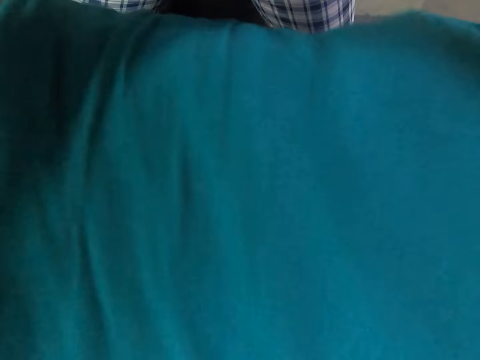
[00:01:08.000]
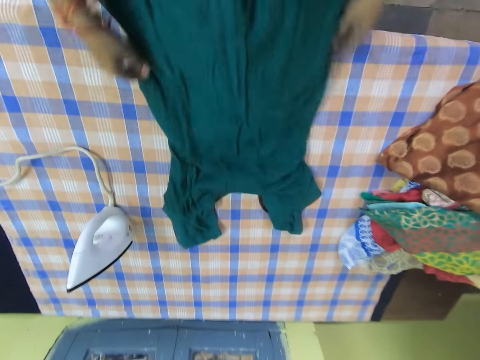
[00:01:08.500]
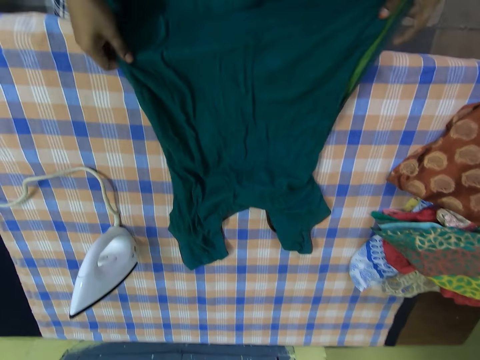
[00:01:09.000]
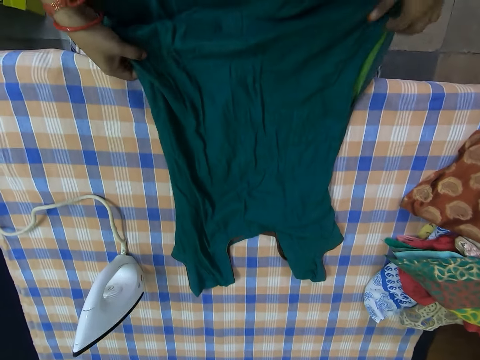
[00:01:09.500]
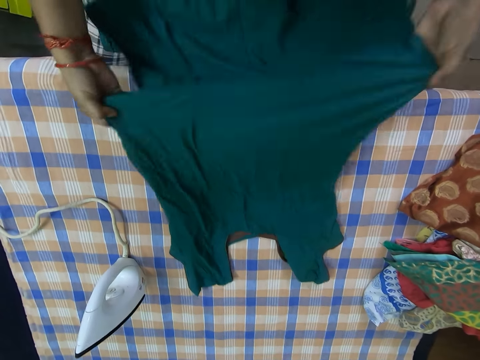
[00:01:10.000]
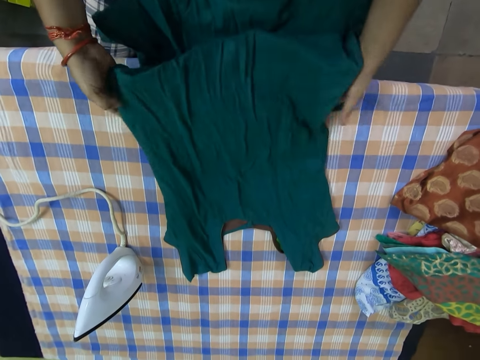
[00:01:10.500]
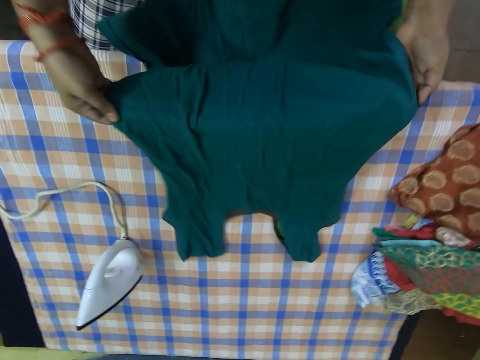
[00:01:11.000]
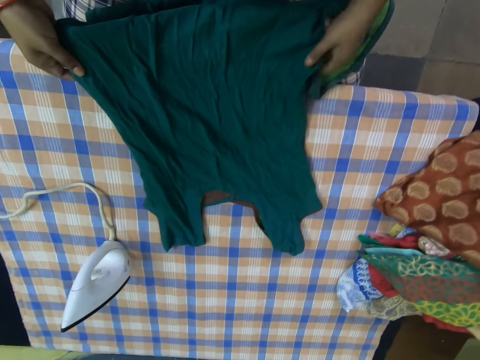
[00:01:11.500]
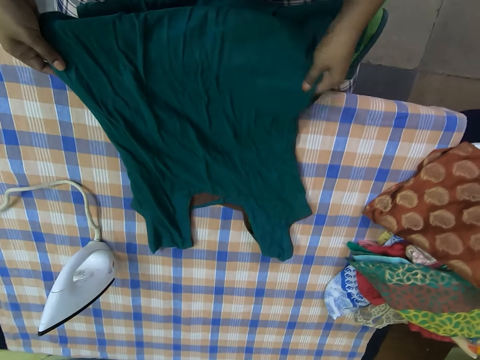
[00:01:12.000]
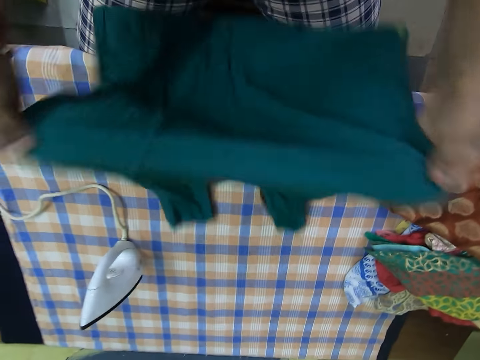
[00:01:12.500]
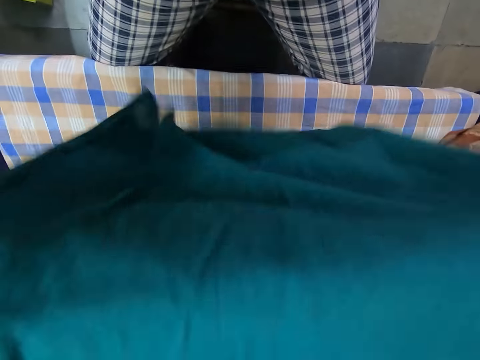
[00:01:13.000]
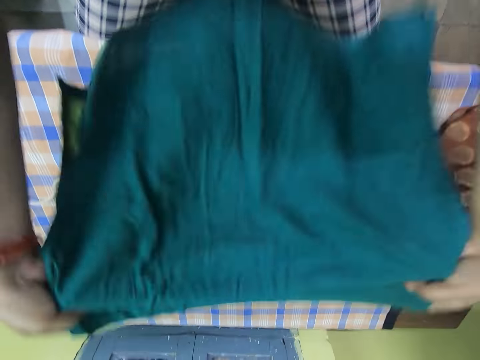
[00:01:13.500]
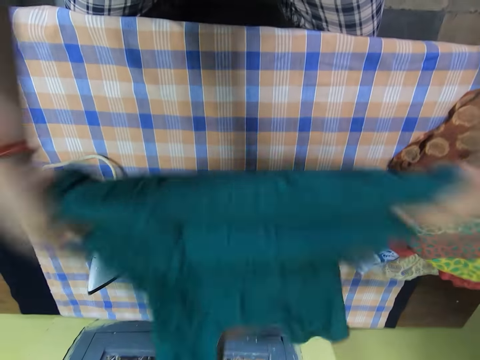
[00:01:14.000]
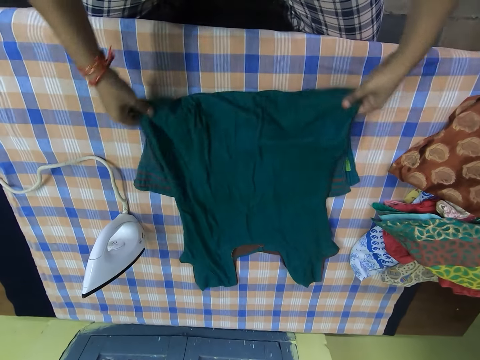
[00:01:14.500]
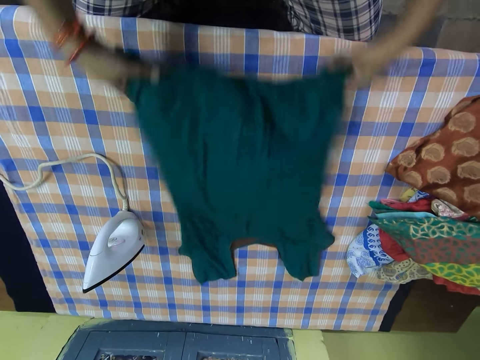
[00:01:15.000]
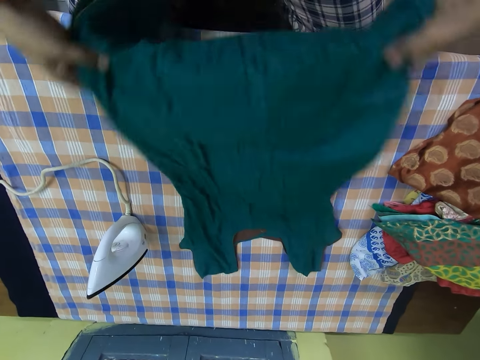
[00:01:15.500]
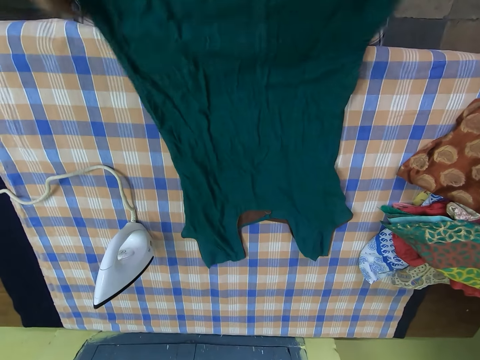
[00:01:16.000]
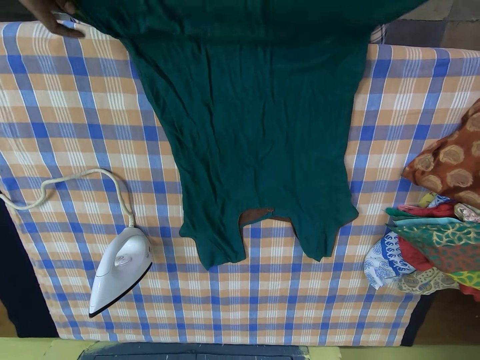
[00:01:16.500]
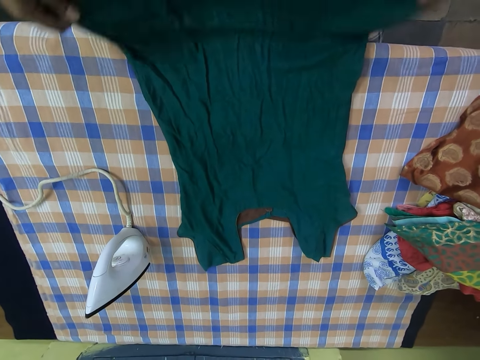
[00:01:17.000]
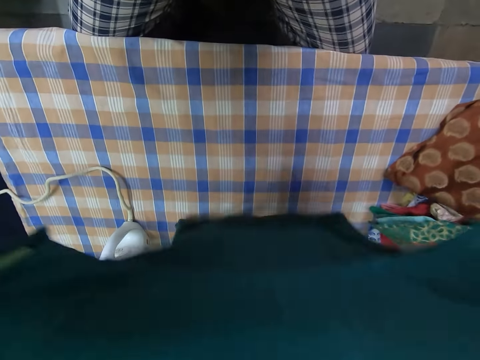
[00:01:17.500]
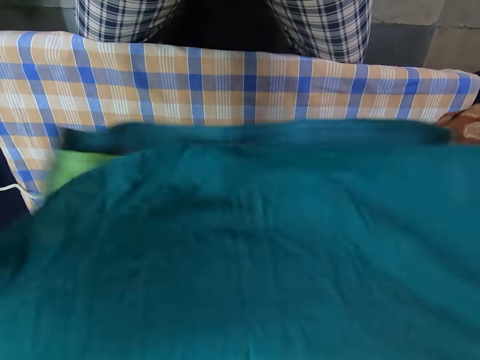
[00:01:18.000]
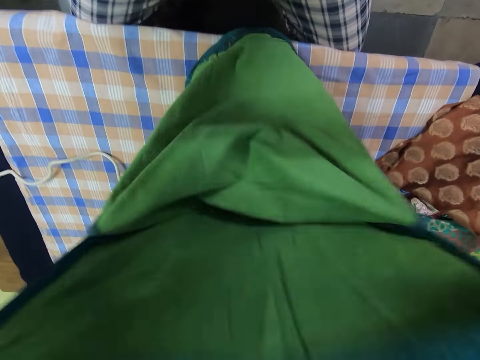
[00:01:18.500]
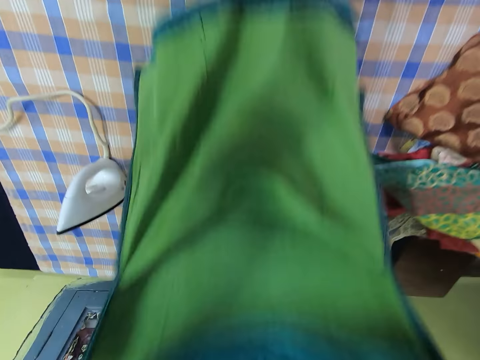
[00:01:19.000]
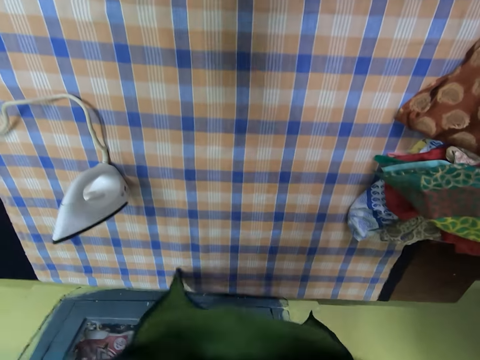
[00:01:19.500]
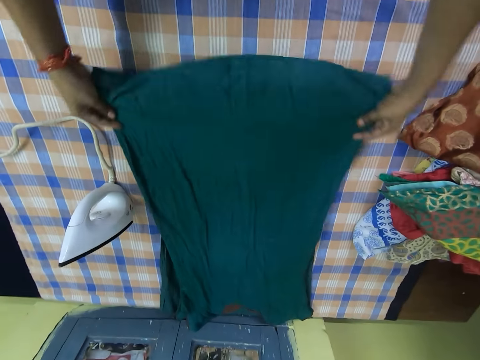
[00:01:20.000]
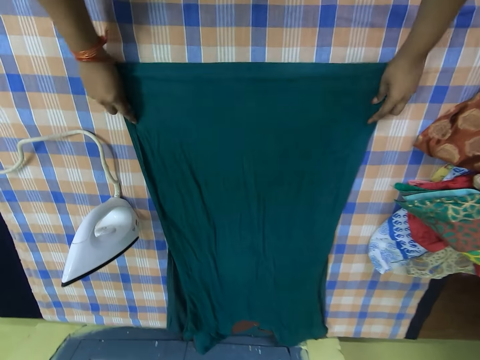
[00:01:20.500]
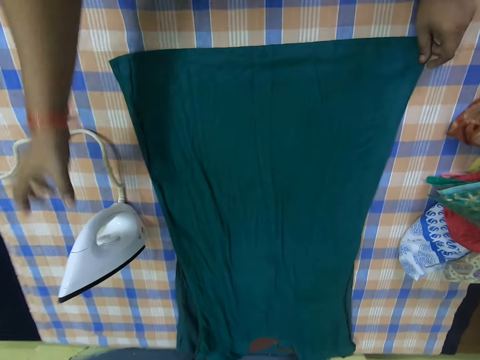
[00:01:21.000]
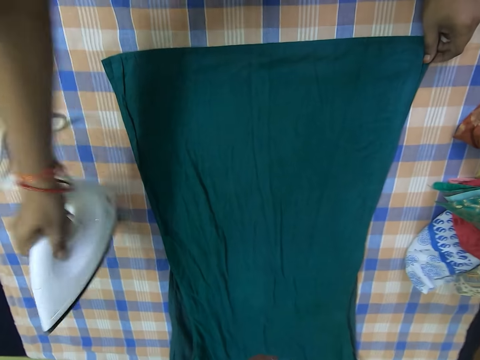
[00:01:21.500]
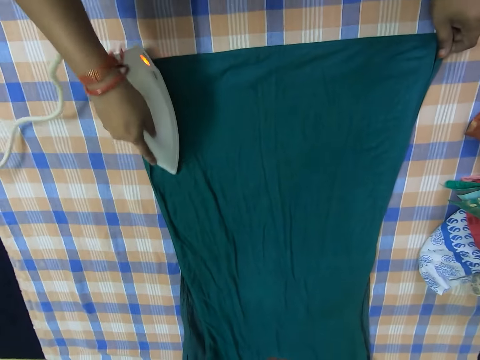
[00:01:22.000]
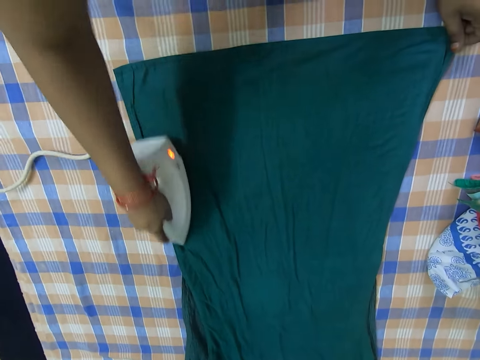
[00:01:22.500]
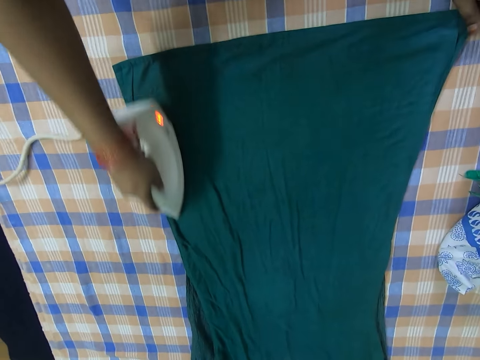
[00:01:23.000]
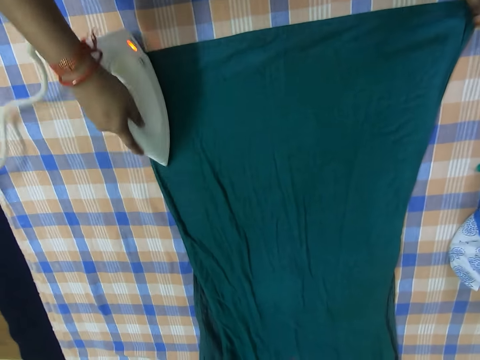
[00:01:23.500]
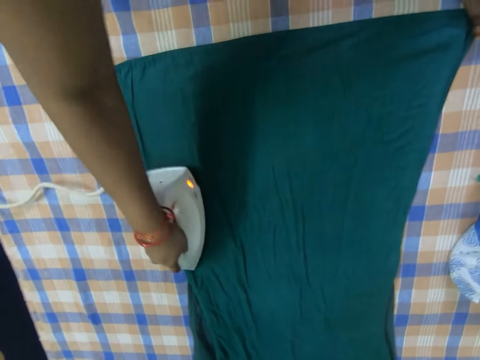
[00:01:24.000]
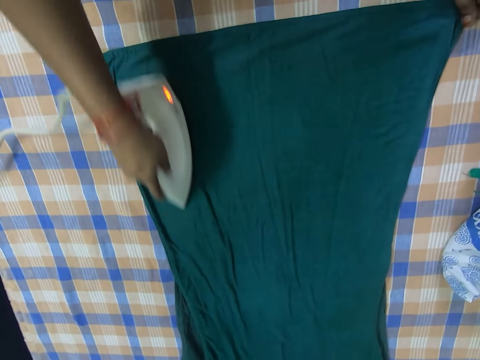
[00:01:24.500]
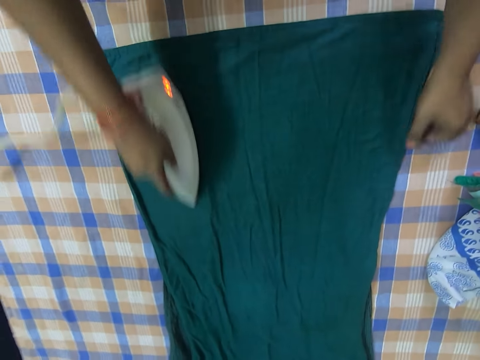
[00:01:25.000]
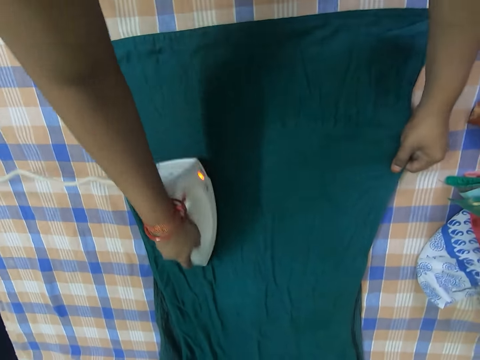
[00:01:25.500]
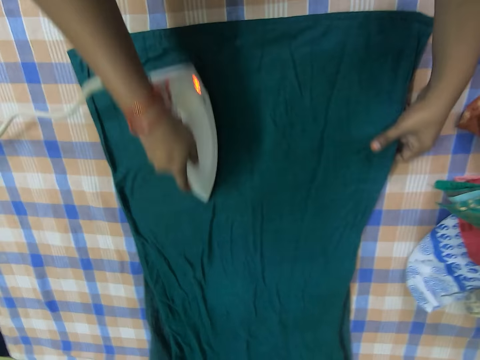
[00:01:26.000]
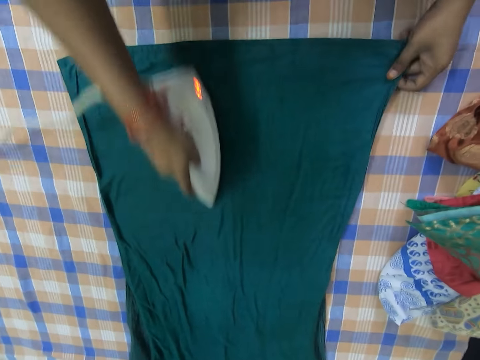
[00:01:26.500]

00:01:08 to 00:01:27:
The camera wearer adjusts the t-shirt with her hands. She picks up the iron box with her right hand. She irons the t-shirt on the ironing board.

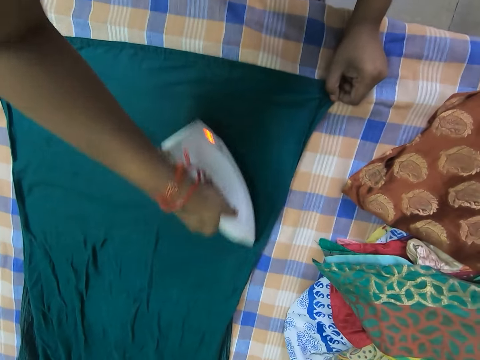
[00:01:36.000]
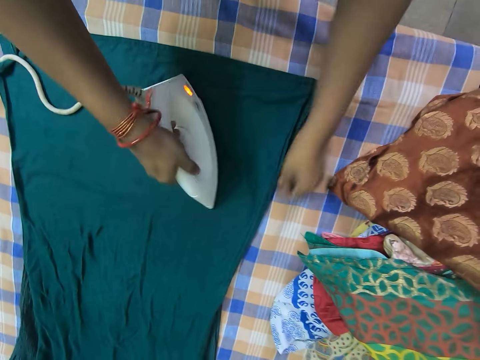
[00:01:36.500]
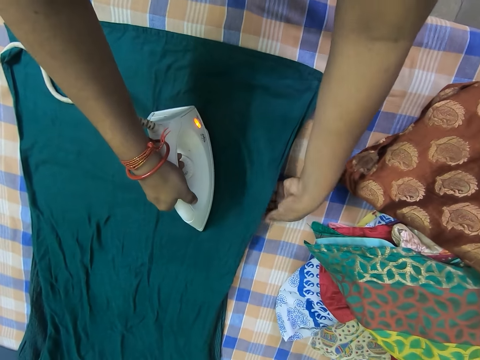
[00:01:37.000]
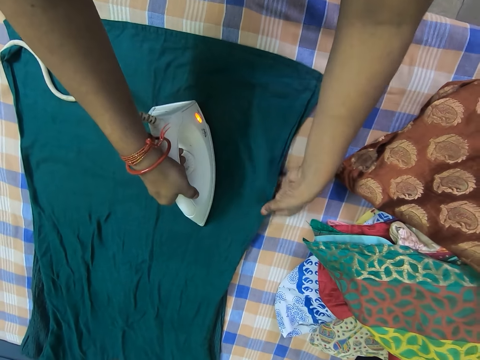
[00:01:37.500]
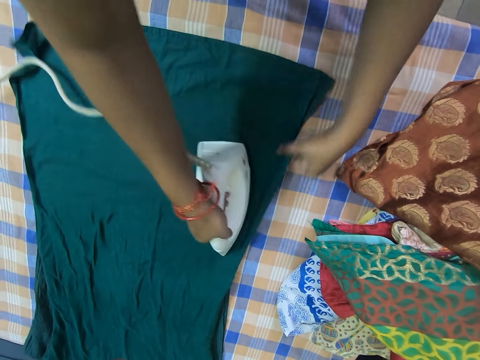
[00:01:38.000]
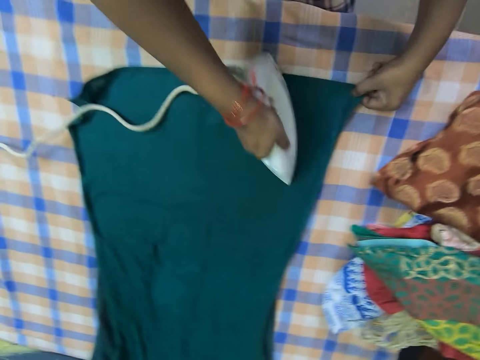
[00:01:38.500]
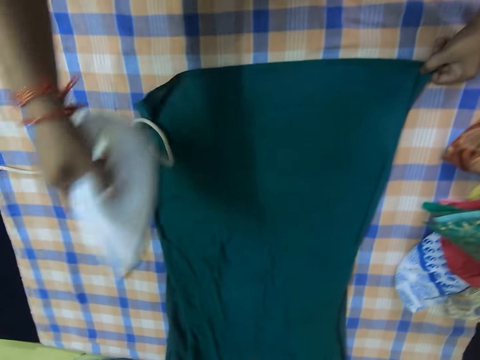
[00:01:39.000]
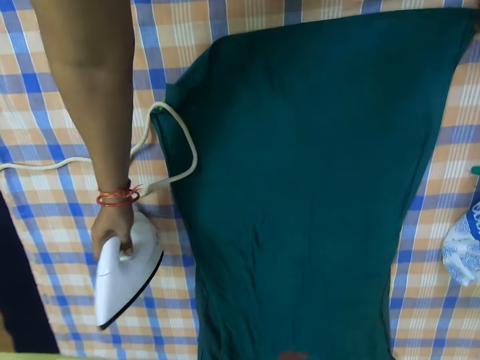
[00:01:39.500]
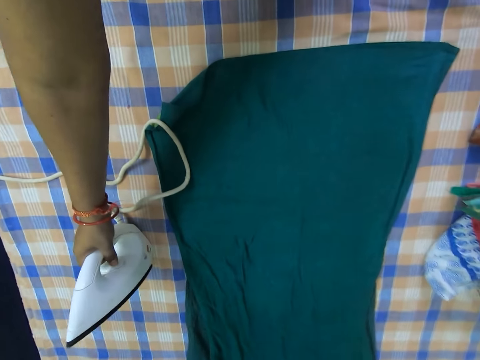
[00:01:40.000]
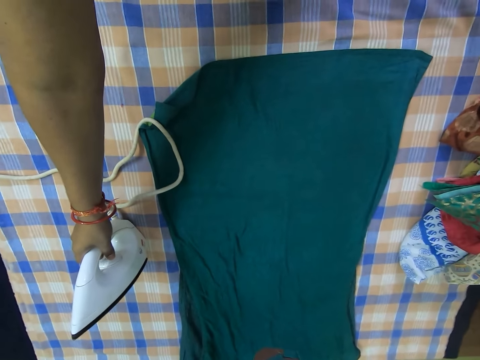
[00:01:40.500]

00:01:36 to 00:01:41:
The camera wearer puts the iron box on the ironing board.
